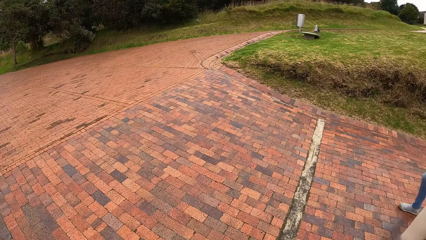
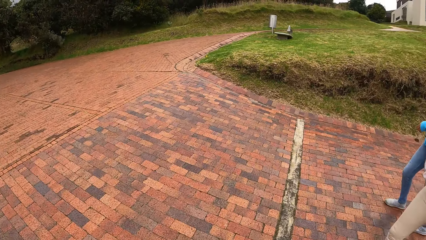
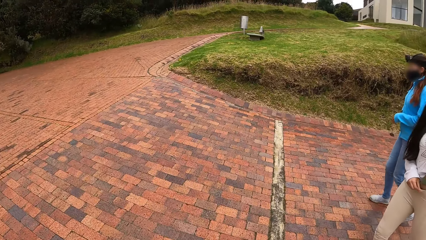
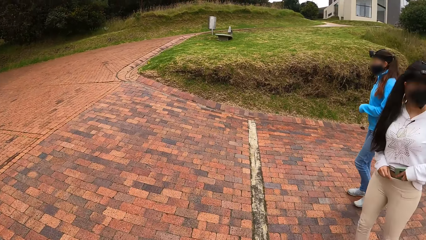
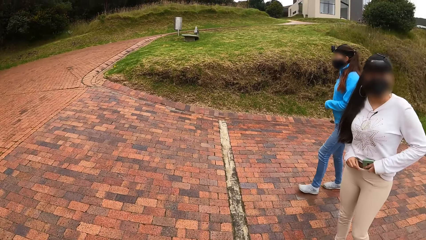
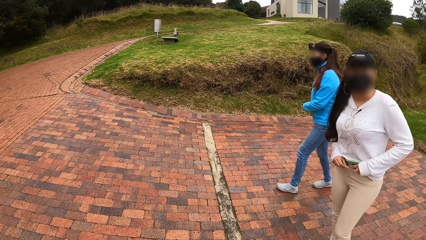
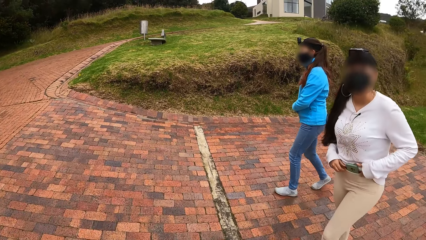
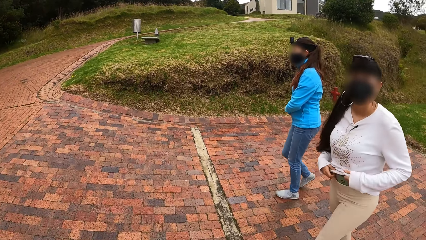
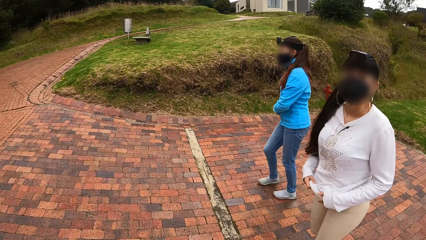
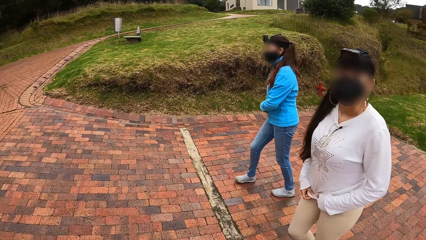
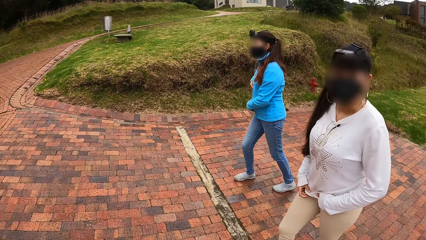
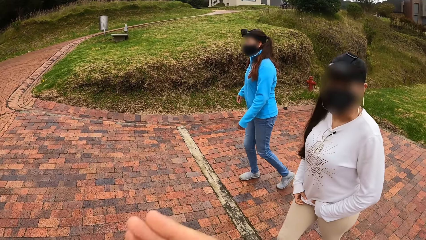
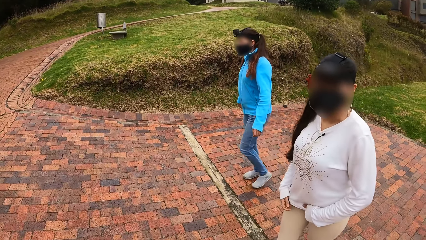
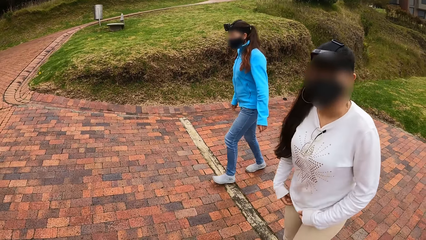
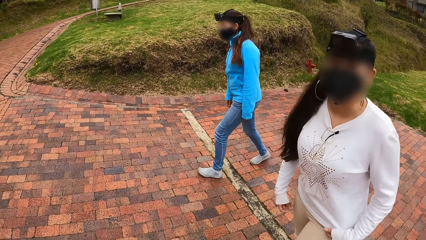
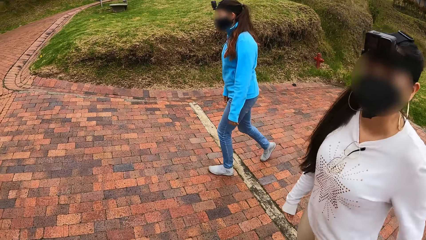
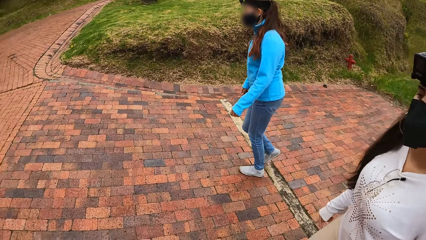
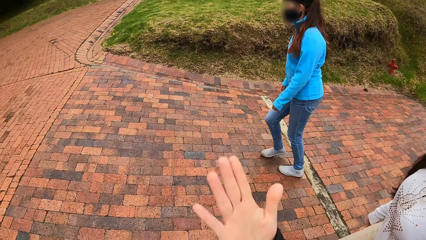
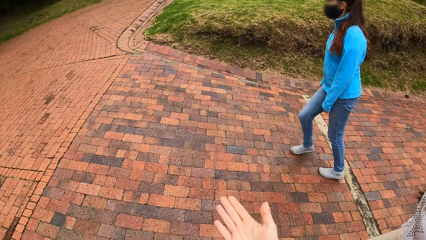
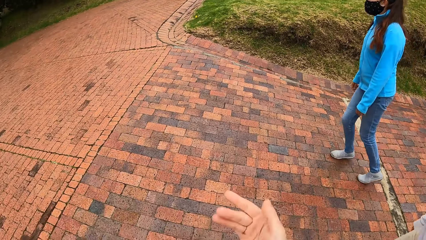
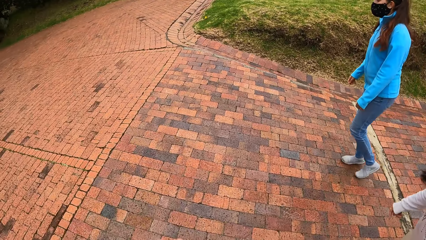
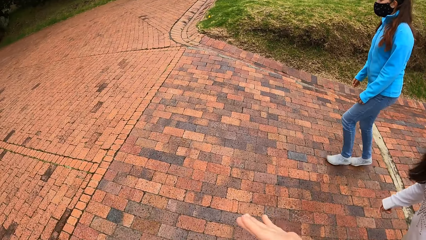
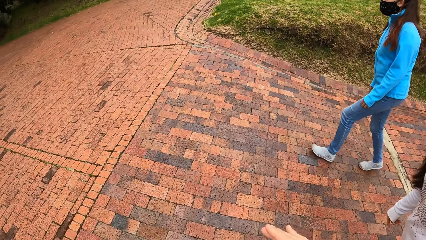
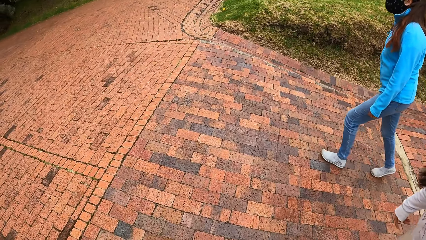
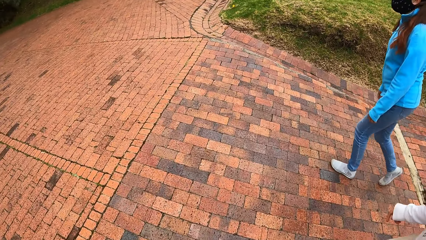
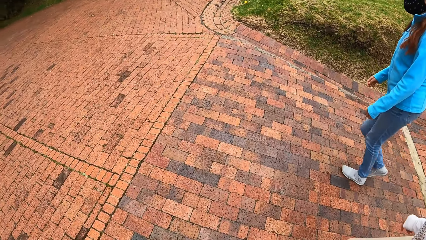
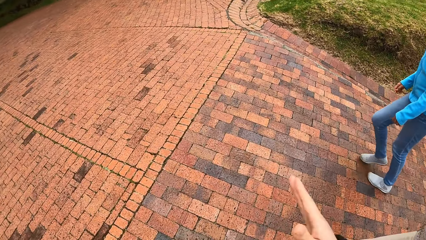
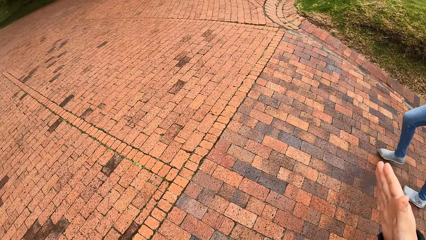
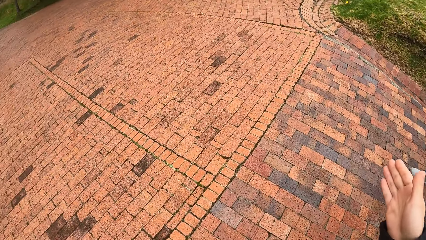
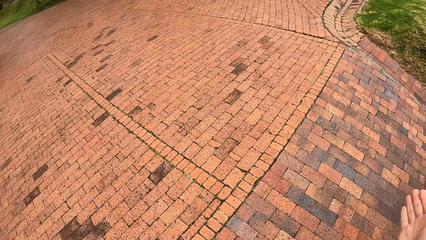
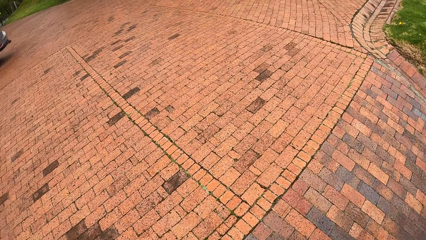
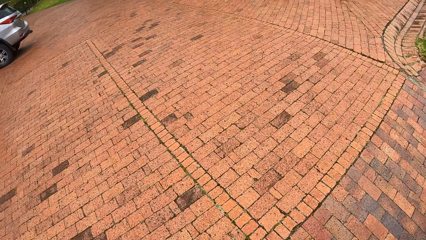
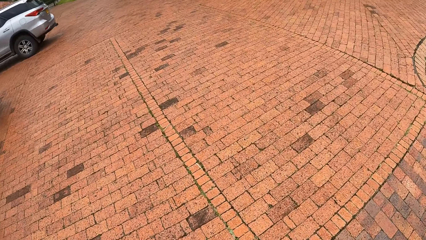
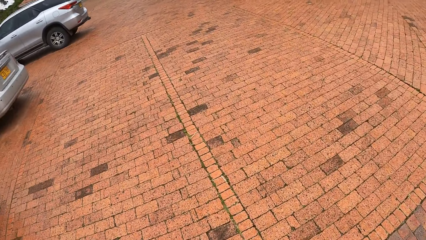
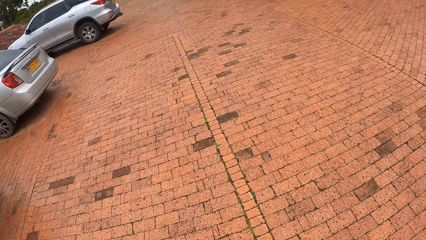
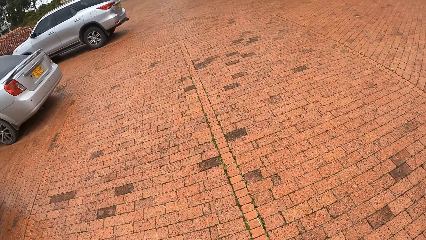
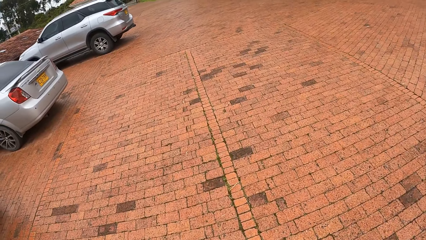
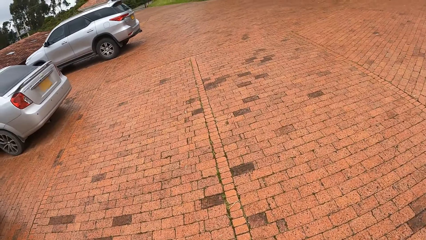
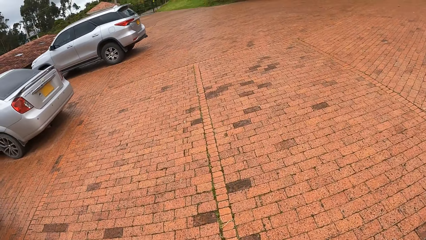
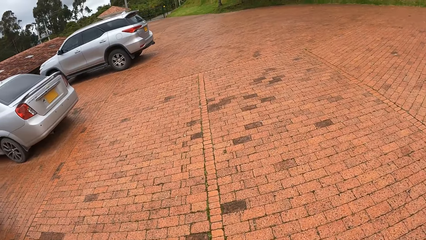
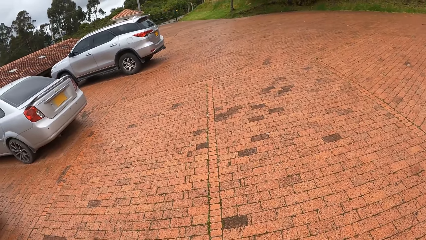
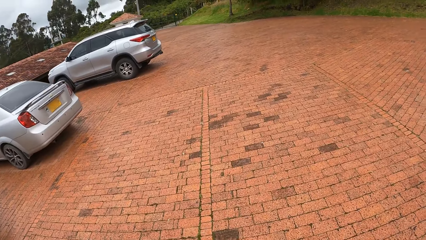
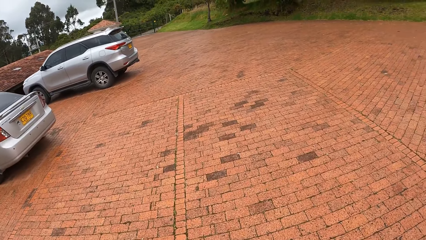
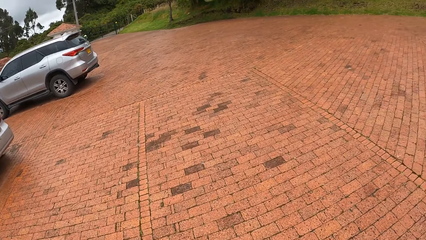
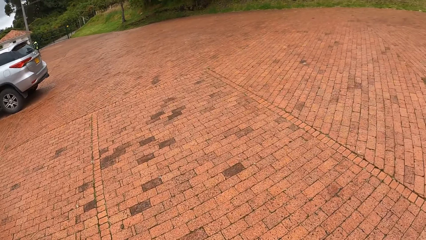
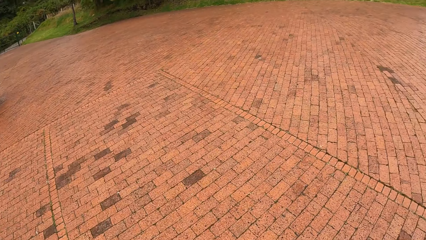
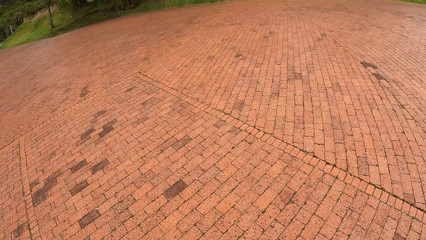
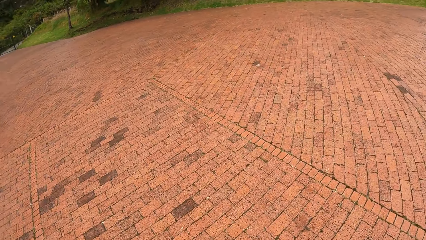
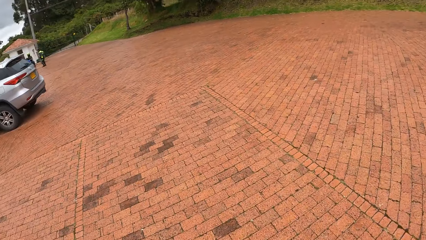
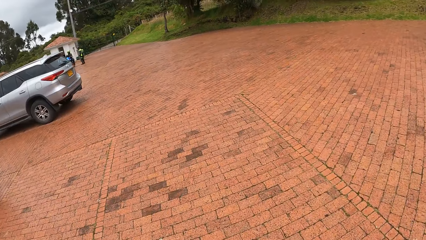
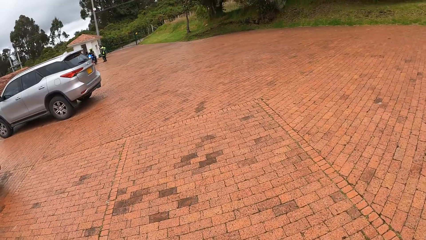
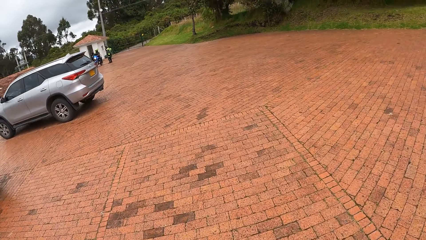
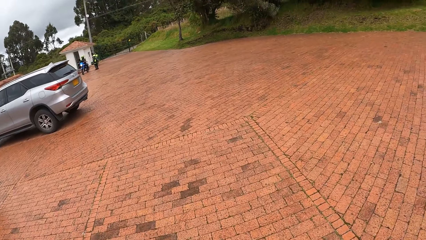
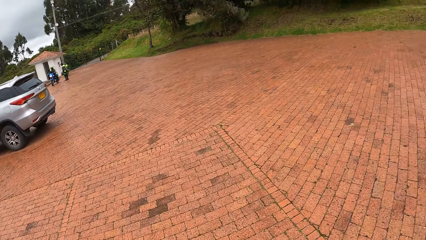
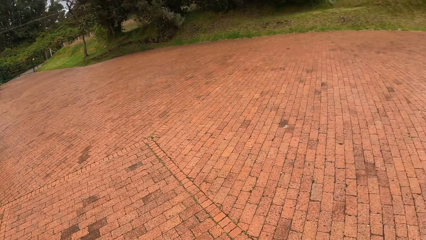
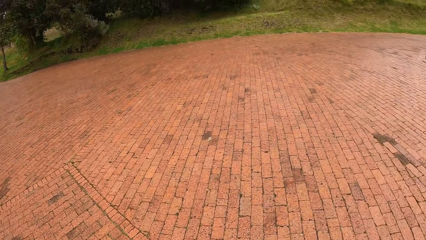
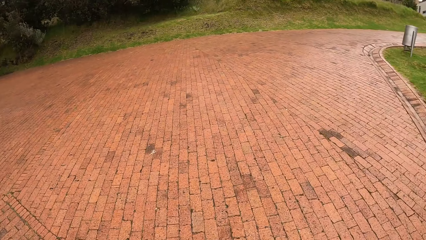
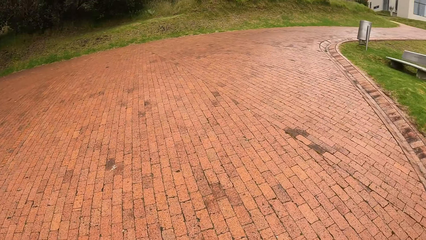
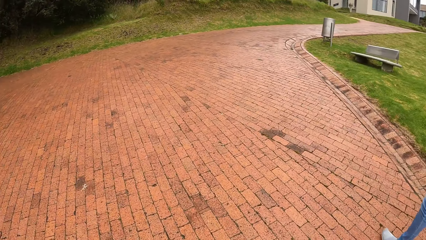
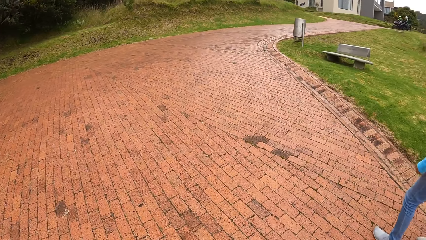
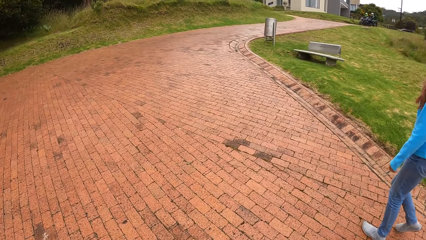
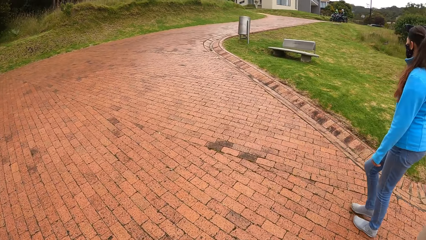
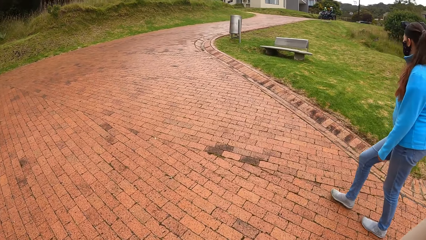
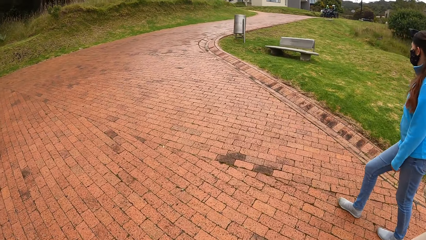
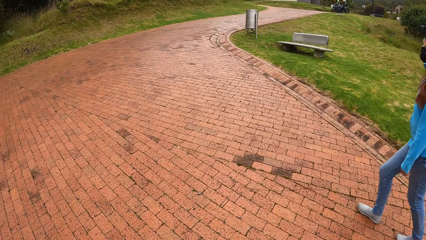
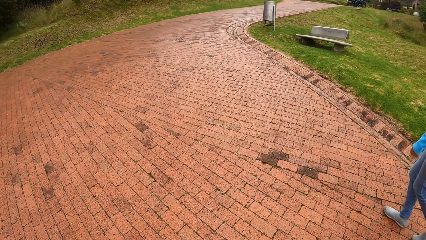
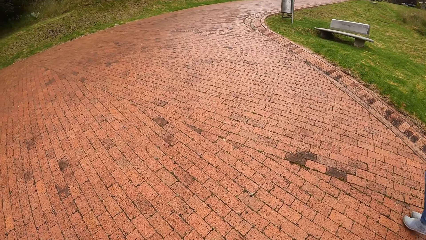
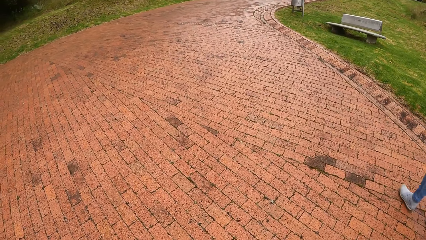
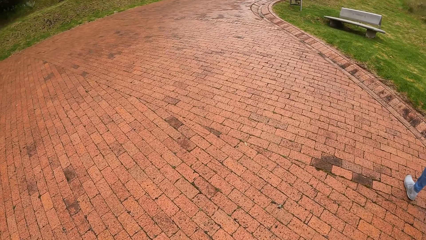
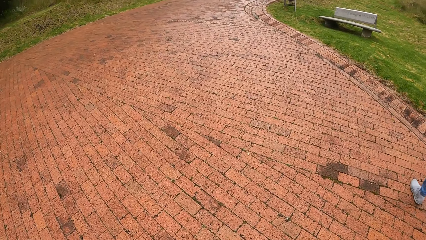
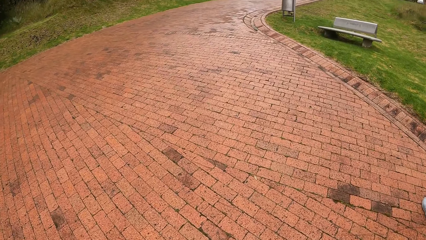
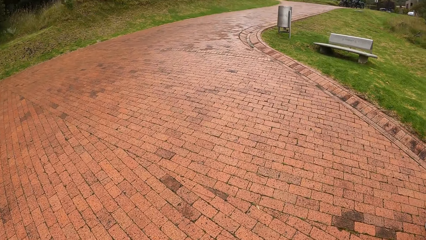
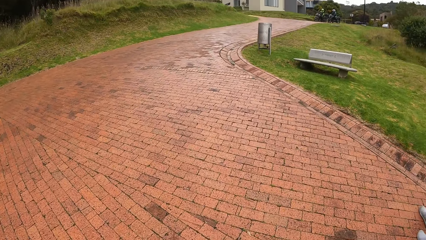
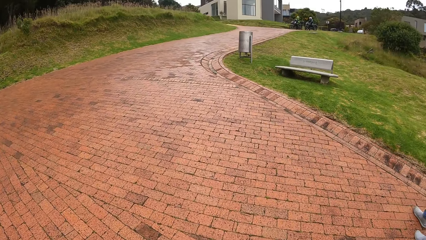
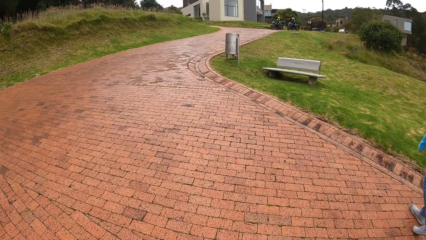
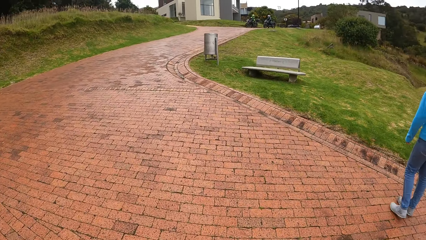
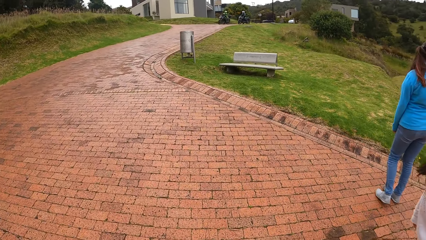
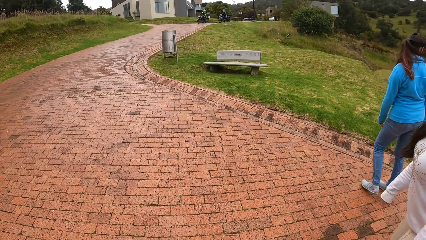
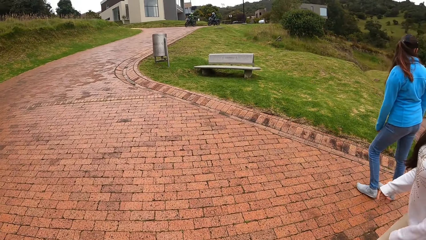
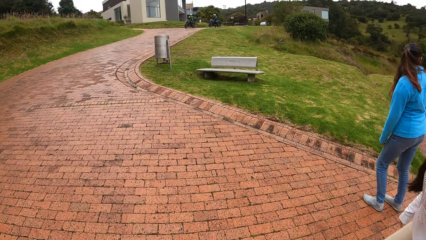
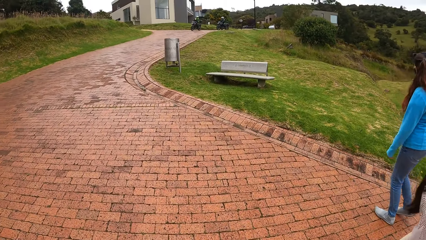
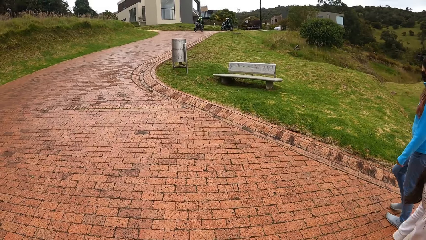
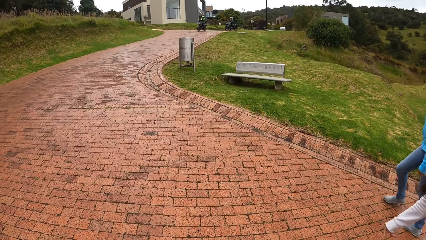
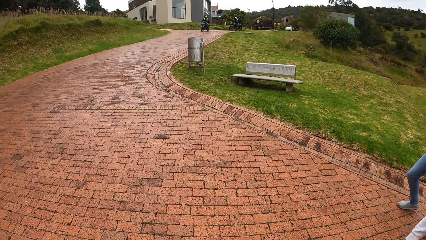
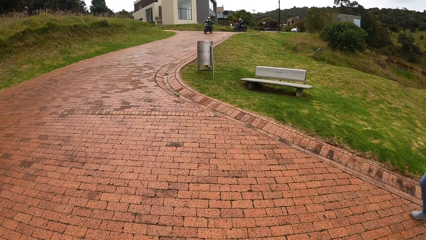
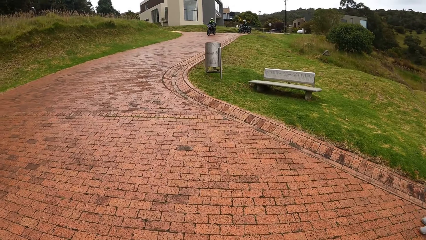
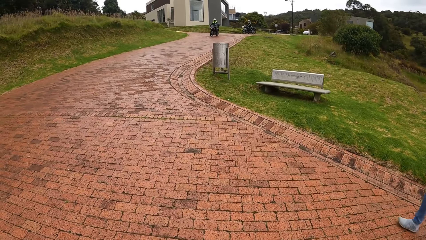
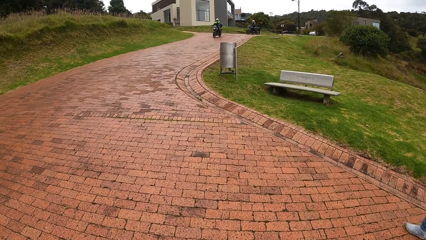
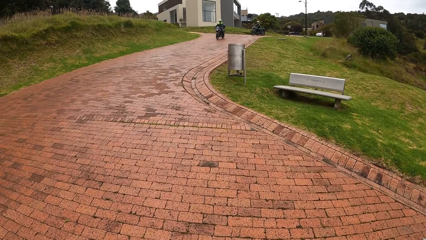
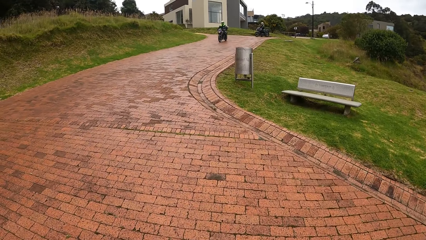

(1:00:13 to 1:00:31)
The camera wearer looks around. They walk on a road with the three women and talk to the first woman. They walk on the road.
